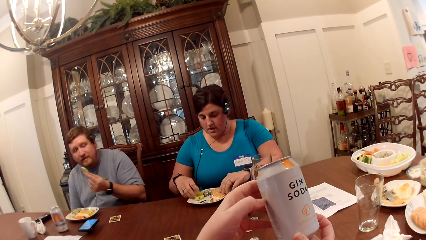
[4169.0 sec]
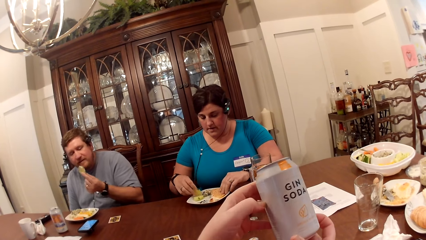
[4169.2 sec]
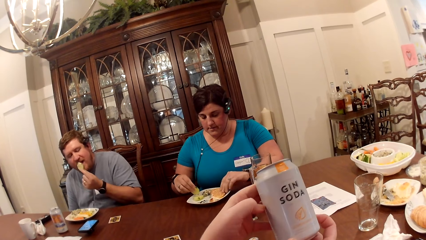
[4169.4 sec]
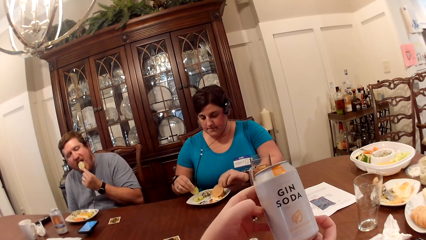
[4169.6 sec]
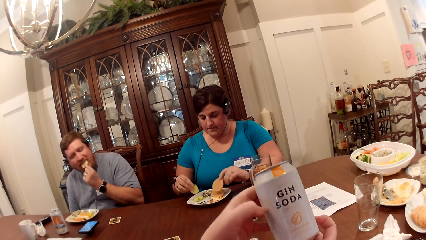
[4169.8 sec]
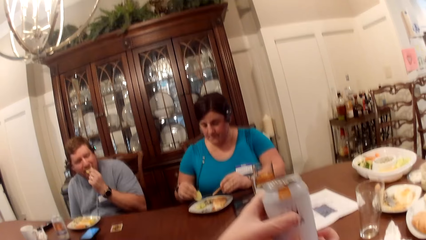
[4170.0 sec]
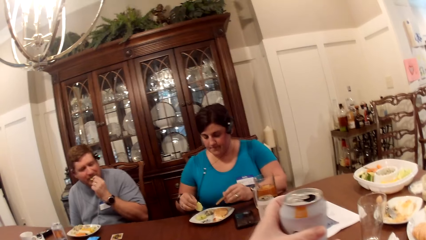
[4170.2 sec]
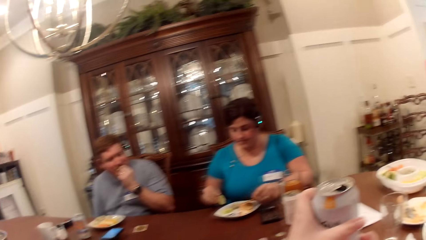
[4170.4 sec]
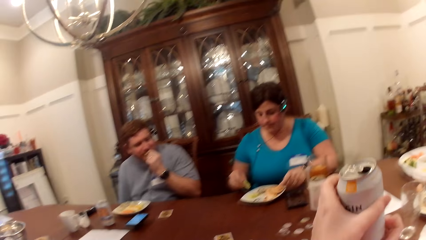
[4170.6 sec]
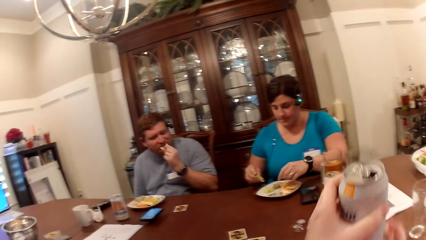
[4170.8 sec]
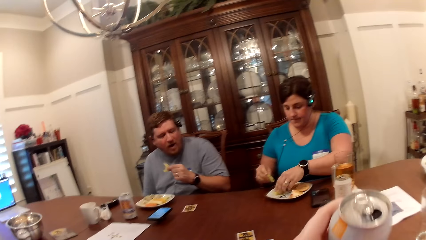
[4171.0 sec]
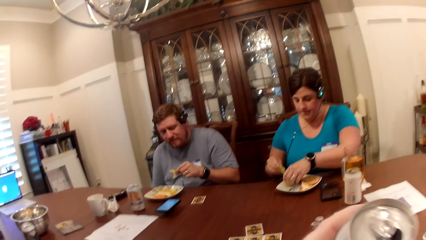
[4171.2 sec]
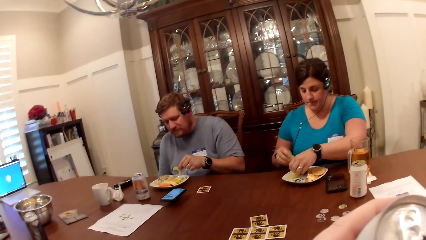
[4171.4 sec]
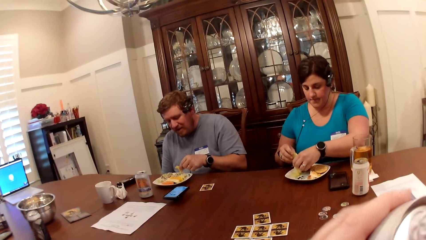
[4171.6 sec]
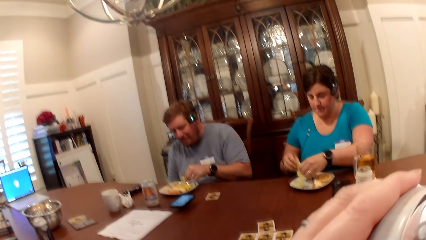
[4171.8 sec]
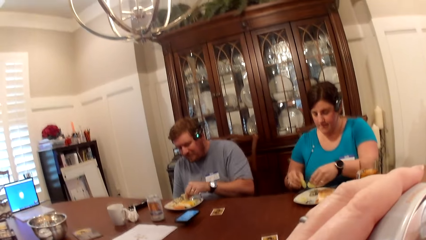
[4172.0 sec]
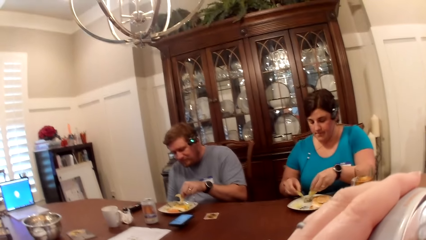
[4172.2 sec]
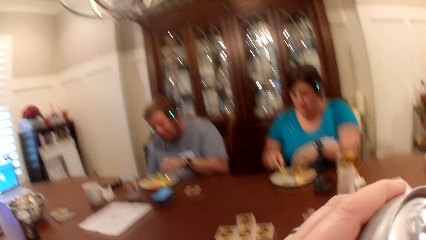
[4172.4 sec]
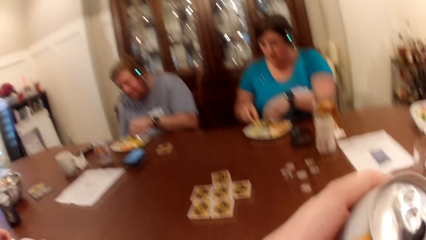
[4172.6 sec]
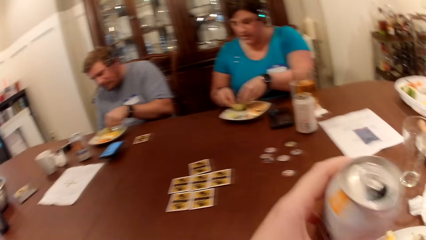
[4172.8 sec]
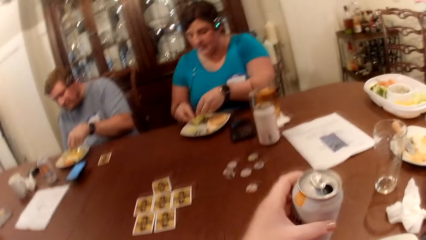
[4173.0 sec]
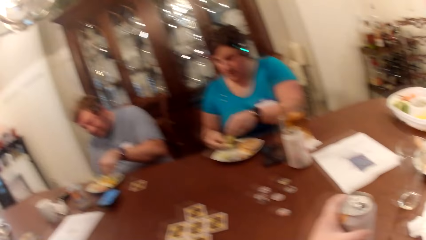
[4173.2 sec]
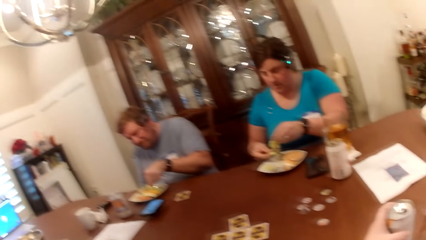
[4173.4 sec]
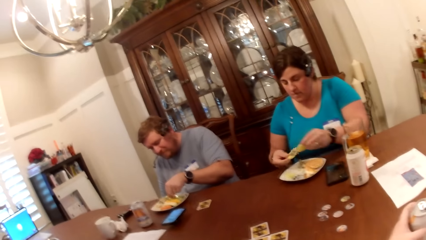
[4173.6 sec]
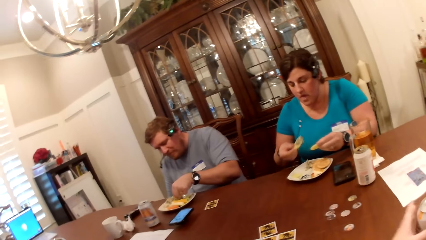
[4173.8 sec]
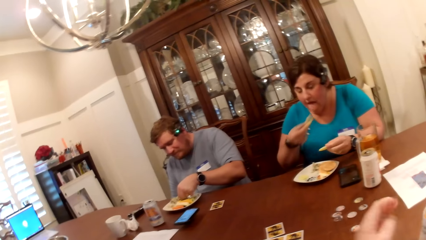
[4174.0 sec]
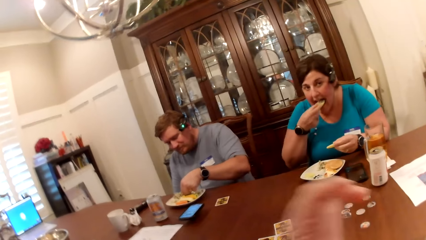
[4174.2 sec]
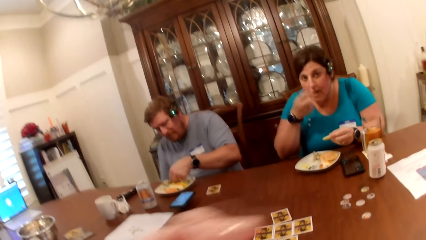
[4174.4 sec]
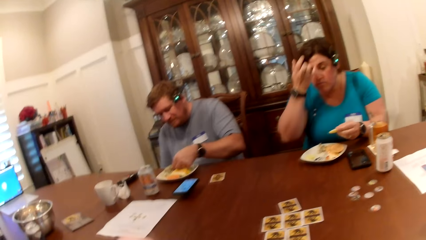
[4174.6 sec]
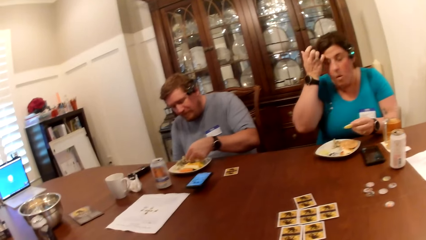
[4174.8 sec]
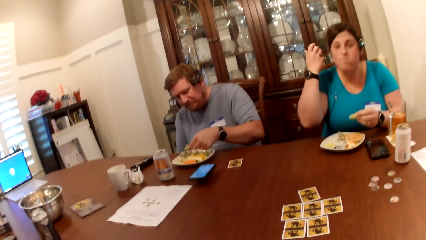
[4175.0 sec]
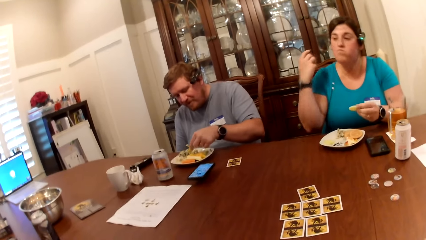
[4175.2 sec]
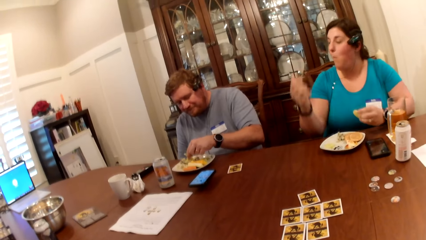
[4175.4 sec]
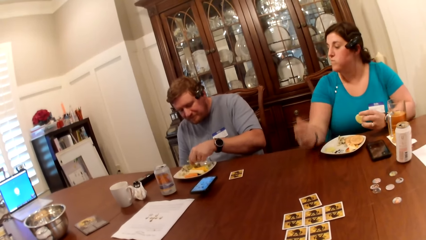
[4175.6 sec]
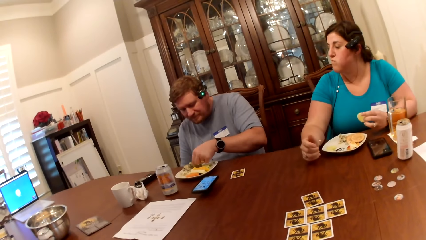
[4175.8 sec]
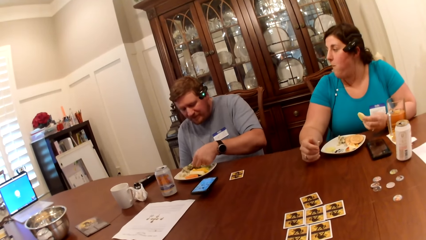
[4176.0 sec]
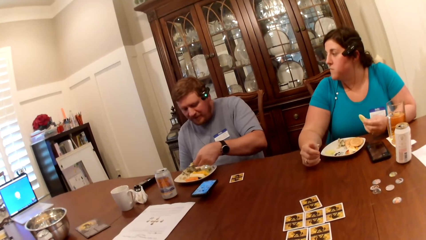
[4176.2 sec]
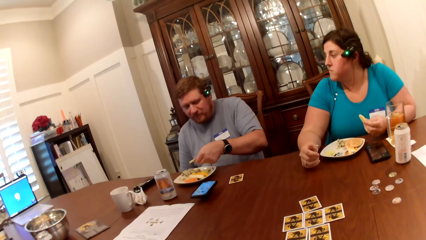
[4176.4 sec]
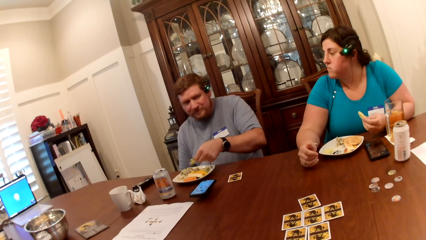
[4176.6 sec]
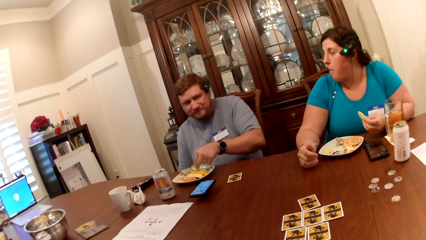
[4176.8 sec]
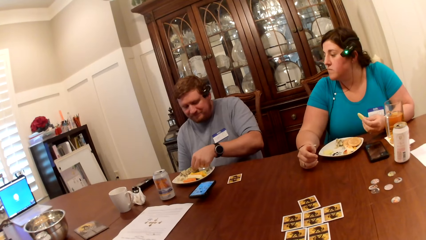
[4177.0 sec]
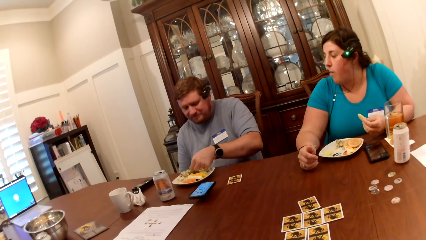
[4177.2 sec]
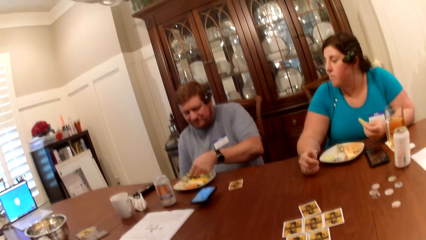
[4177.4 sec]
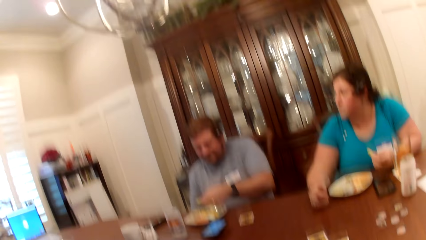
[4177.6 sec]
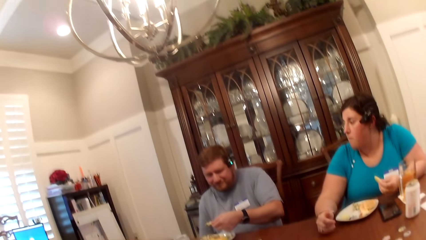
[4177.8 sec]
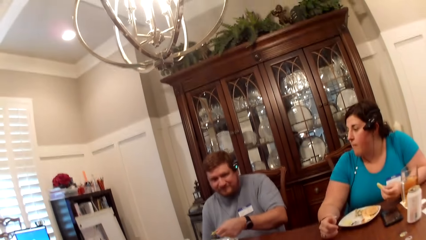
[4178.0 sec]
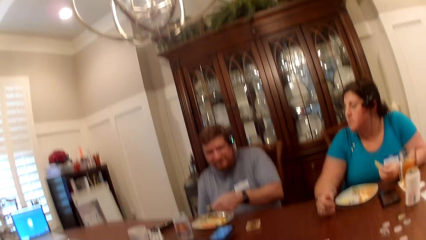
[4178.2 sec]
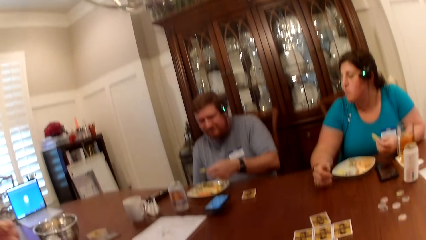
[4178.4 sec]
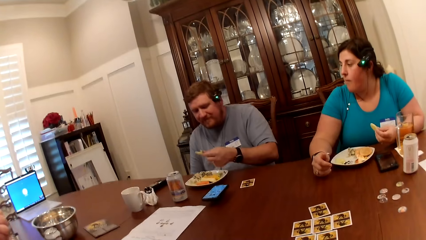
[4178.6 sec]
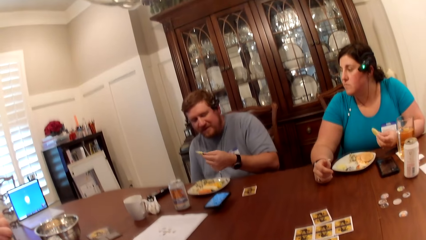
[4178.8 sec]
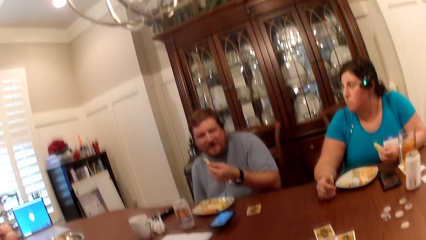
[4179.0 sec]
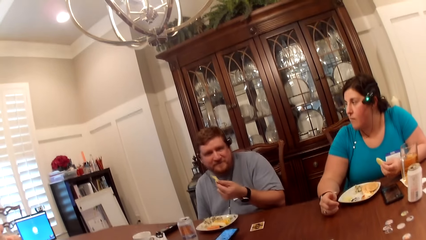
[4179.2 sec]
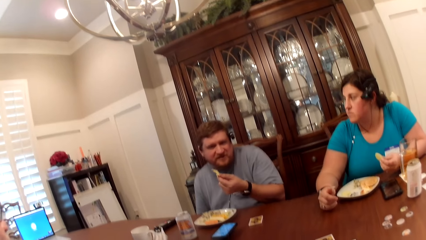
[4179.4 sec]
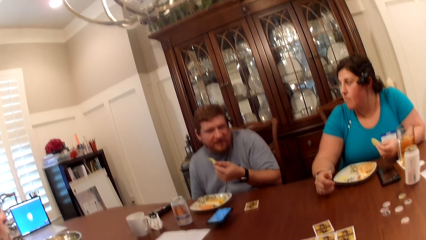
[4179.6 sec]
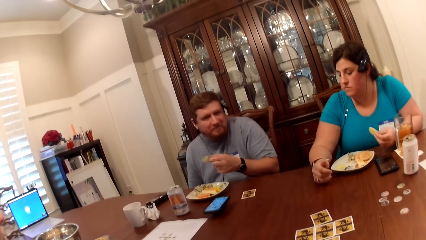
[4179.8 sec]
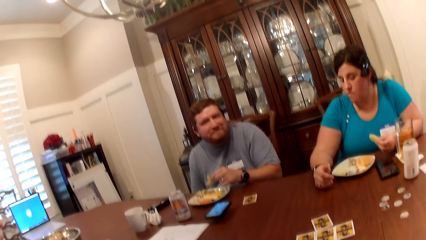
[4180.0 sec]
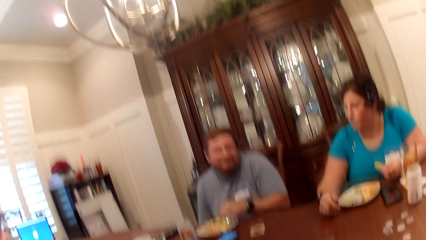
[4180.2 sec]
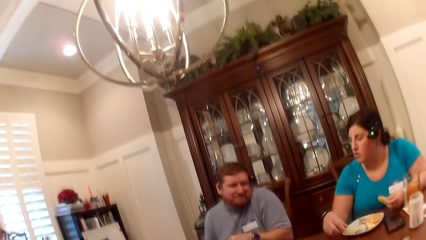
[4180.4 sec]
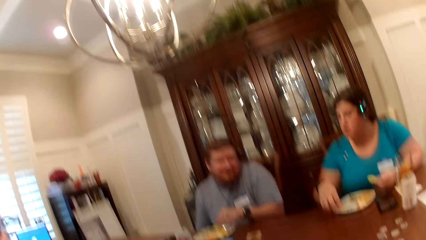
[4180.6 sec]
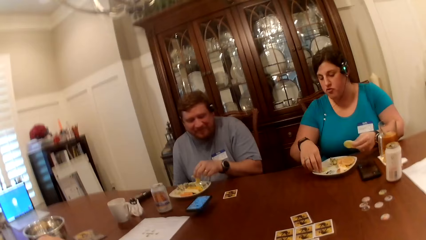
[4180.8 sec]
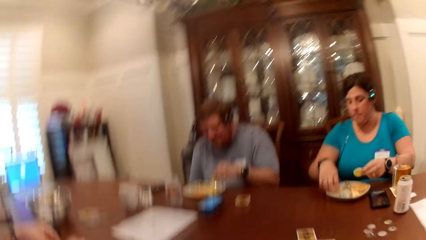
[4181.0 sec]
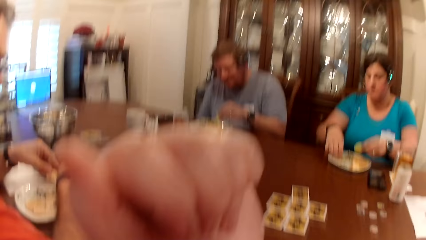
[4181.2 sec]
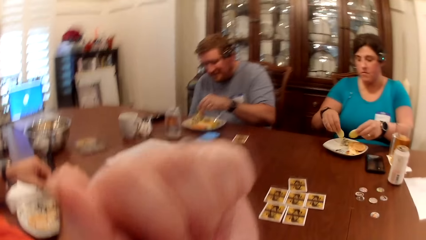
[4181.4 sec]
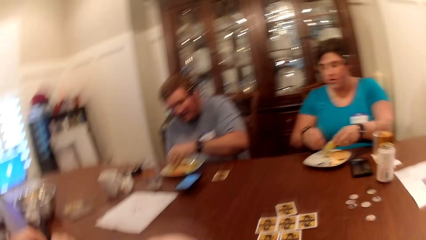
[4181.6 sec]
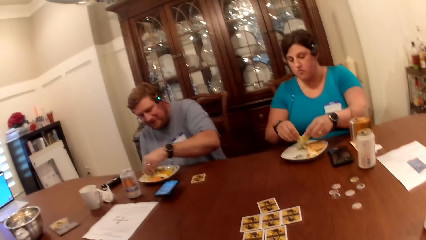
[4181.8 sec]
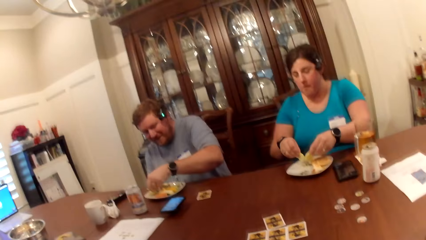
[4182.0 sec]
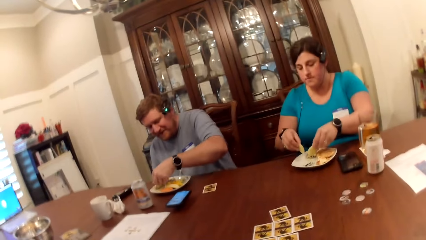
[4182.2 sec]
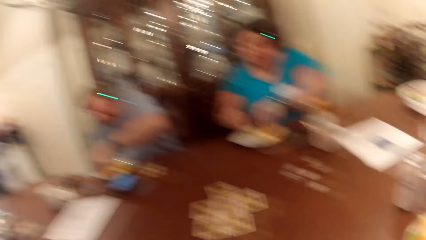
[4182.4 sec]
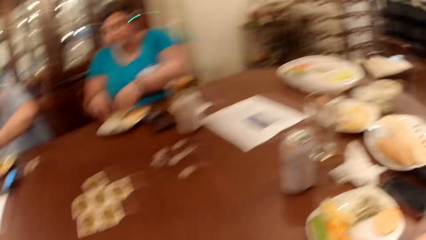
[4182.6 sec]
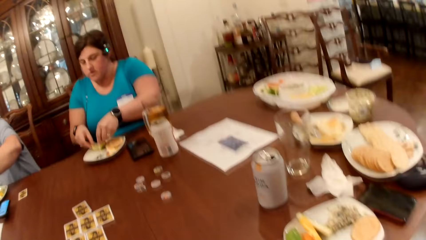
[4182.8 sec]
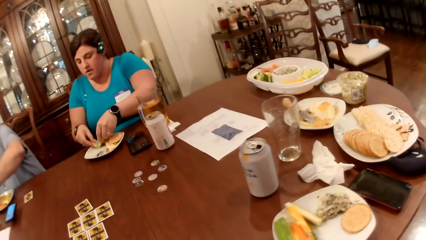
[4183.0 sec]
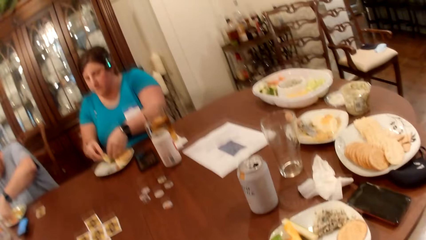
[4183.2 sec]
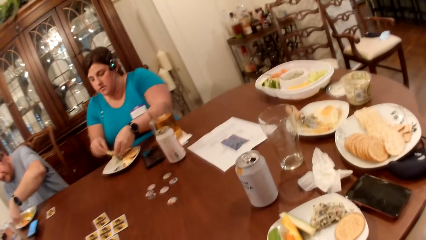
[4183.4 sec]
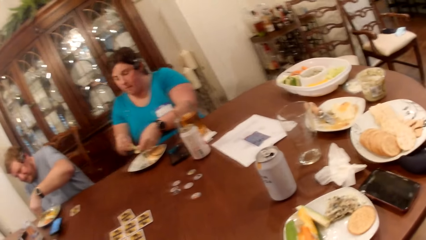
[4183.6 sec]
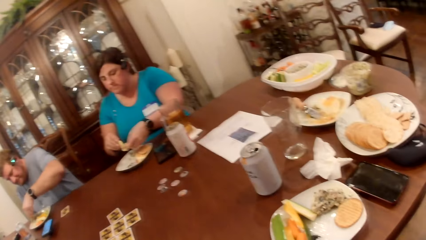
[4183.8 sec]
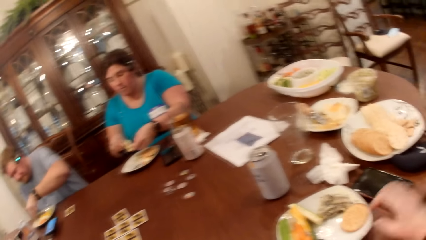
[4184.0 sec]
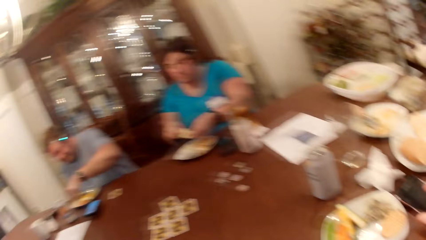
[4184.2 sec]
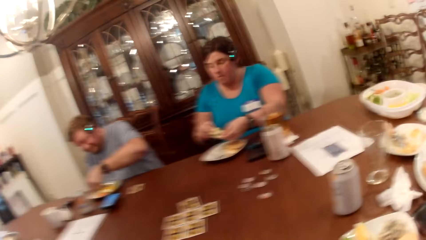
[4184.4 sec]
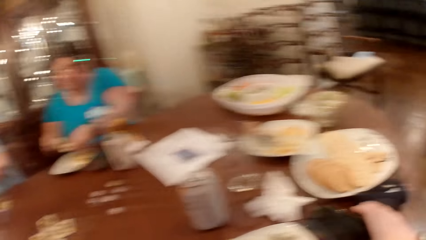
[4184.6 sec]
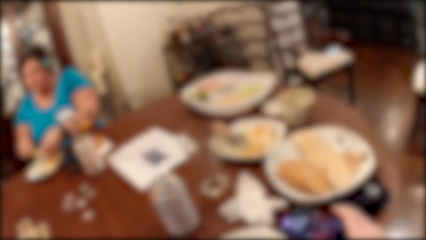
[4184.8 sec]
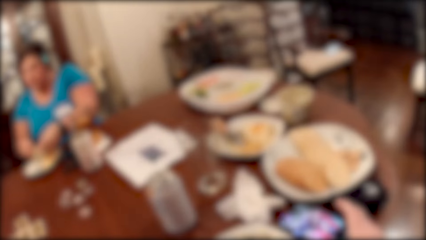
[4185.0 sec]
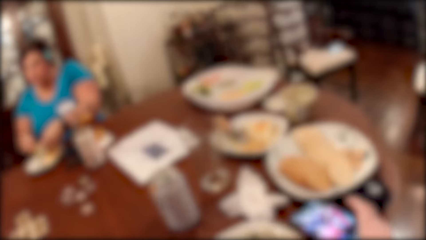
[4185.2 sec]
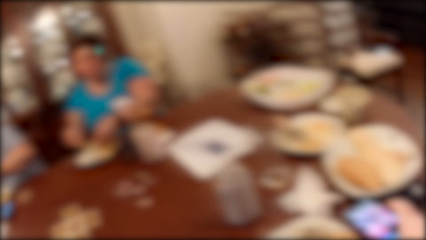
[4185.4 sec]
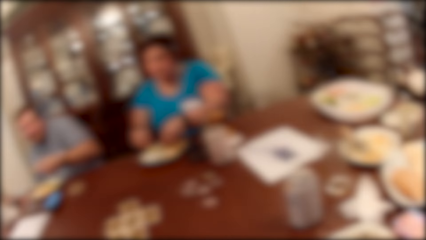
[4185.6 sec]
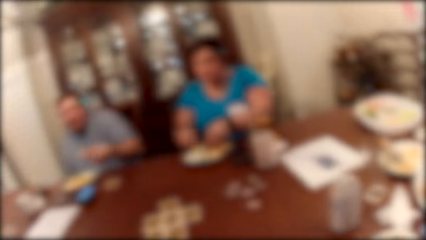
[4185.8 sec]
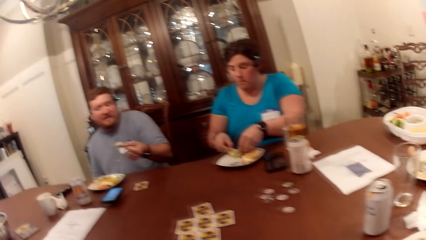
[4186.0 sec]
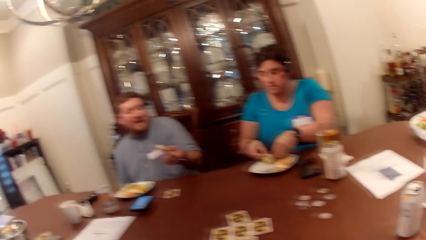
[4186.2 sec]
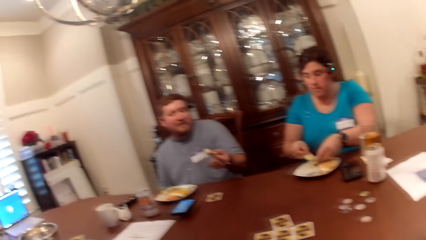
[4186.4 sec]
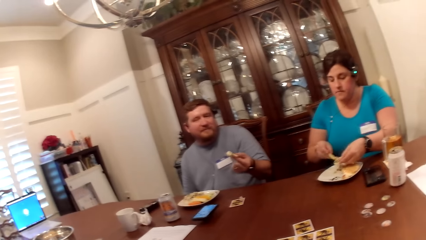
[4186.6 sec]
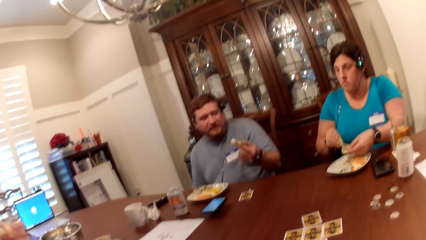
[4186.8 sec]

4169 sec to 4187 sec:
A man converses. The woman picks food from the plate with her right hand. The woman picks a biscuit from the plate with her left hand. The man eats the biscuit in his left hand. The camera wearer drinks from the can in her left hand. She places the can in her left hand on the table. The man picks food from the plate with his left hand. The woman eats the food in her right hand. The woman touches her hair. The woman picks food from the plate with her right hand. Another man picks food from the plate with his left hand. The camera wearer converses. She touches a phone on the table with her right hand. She moves her phone.
